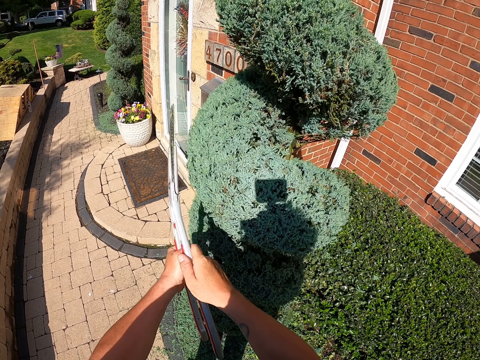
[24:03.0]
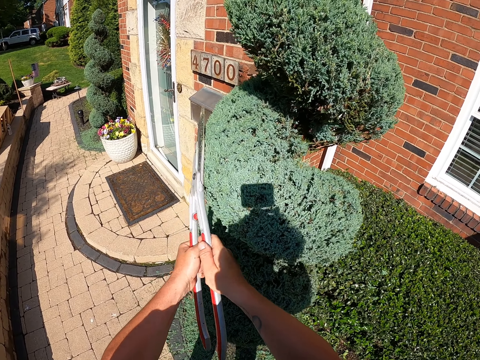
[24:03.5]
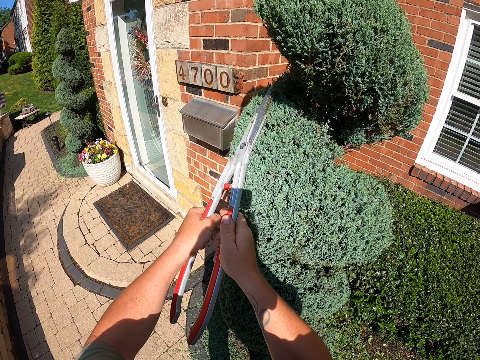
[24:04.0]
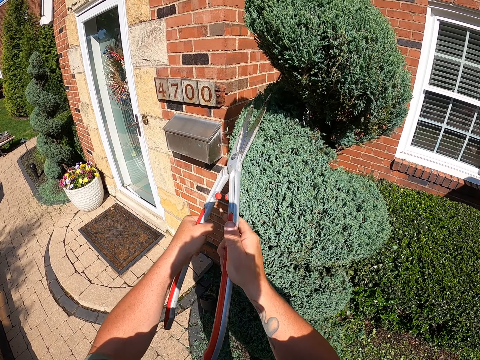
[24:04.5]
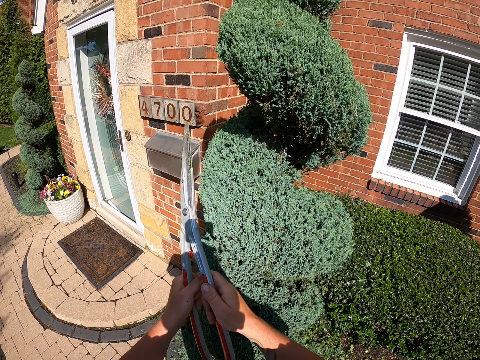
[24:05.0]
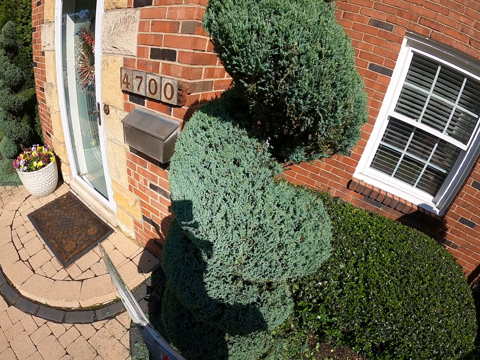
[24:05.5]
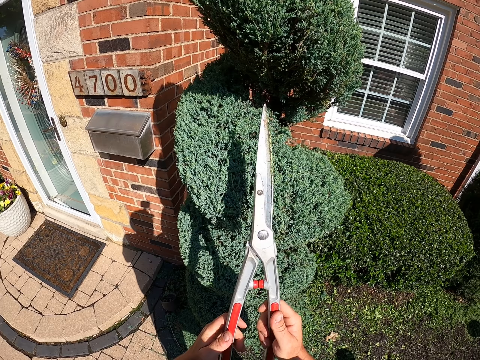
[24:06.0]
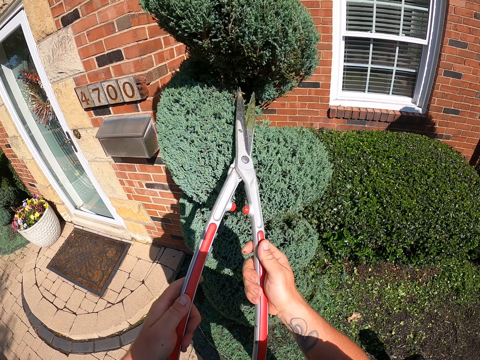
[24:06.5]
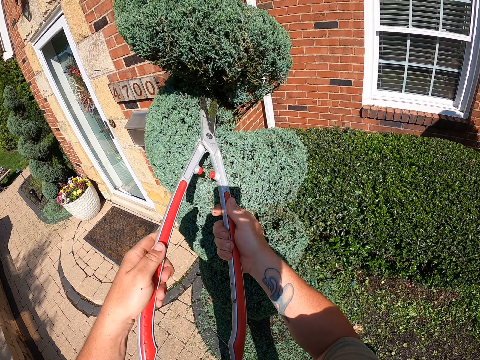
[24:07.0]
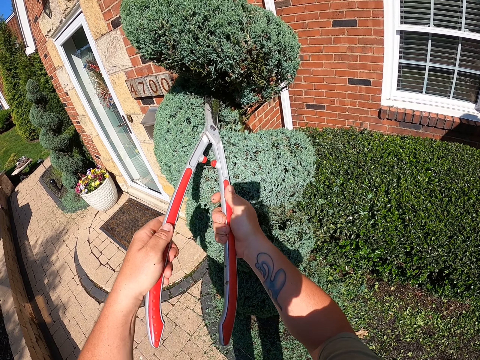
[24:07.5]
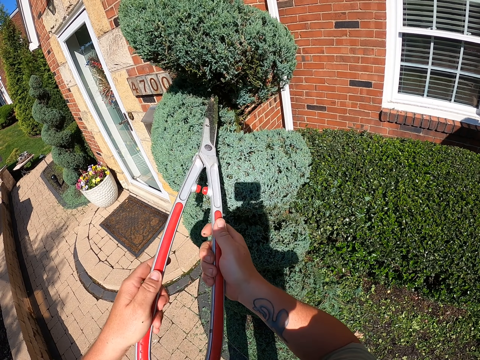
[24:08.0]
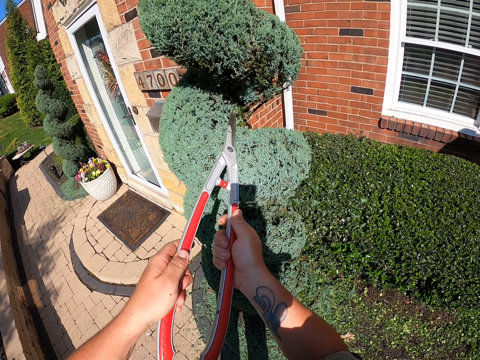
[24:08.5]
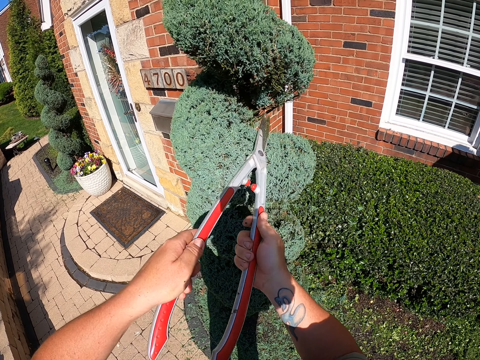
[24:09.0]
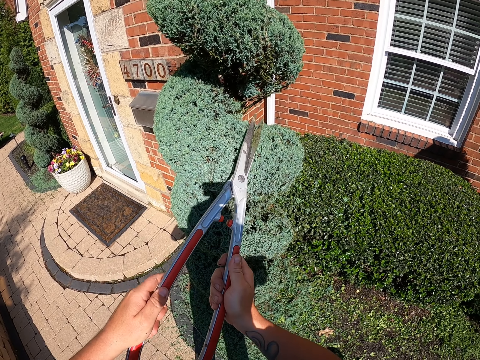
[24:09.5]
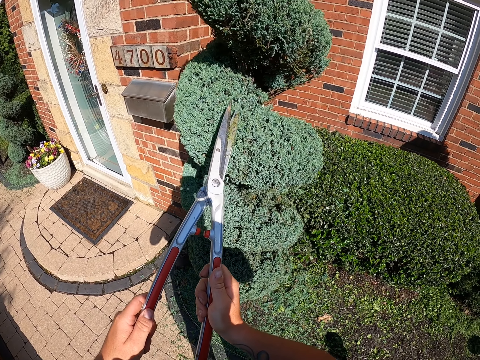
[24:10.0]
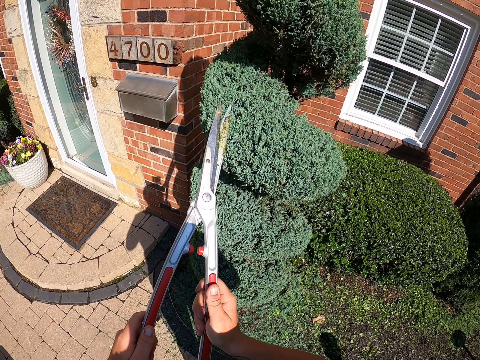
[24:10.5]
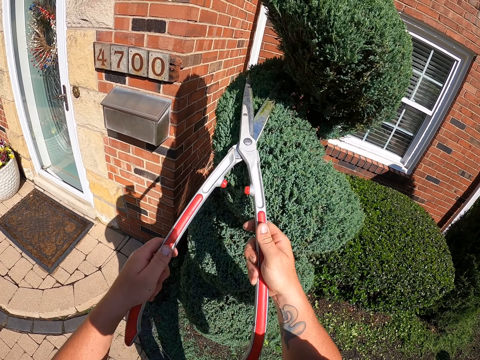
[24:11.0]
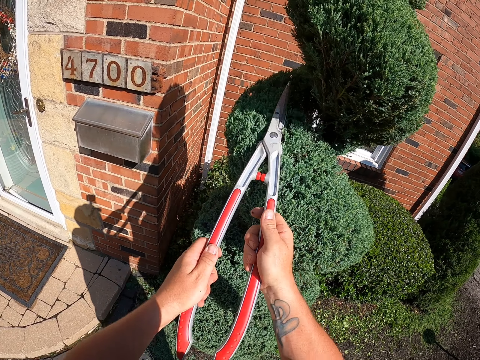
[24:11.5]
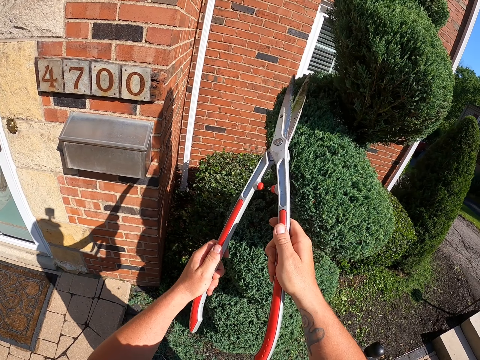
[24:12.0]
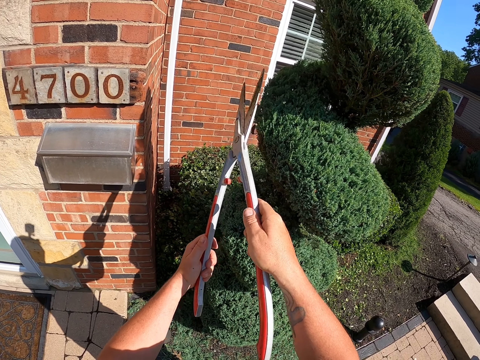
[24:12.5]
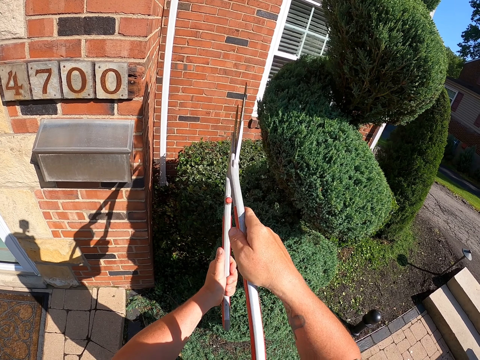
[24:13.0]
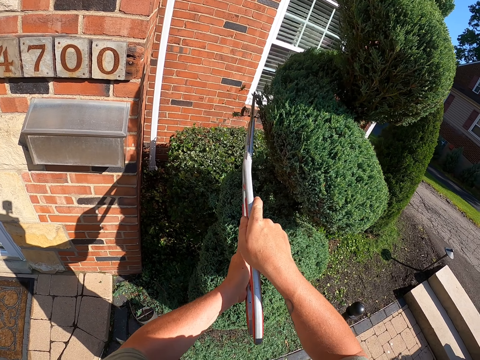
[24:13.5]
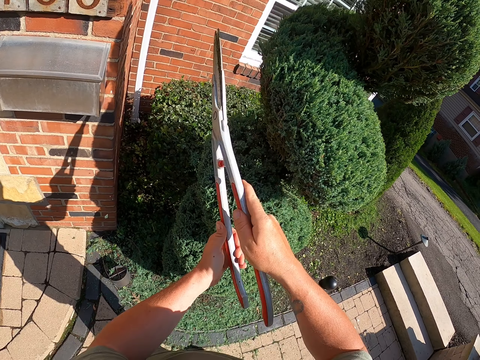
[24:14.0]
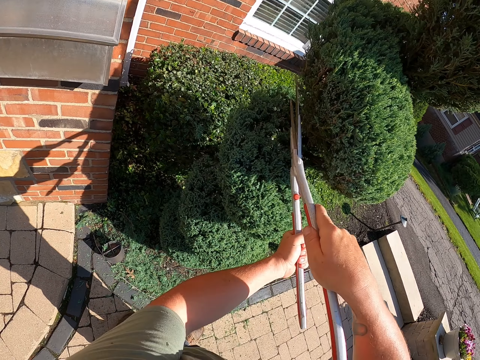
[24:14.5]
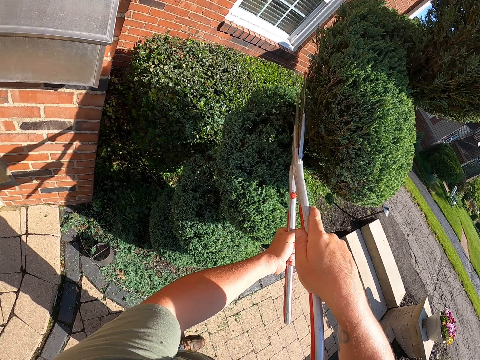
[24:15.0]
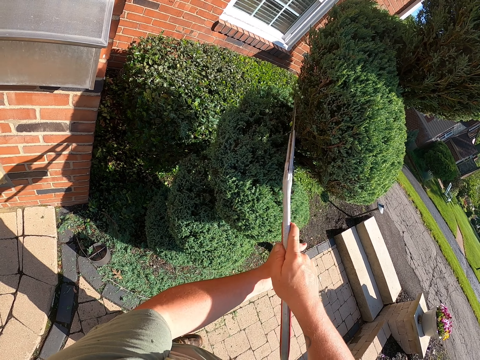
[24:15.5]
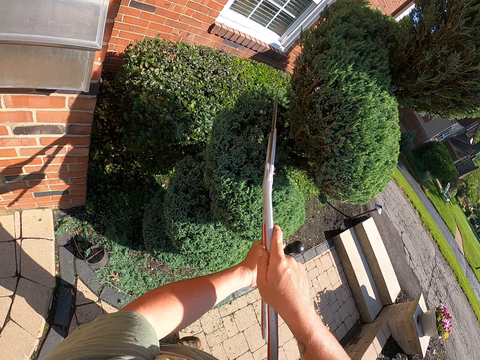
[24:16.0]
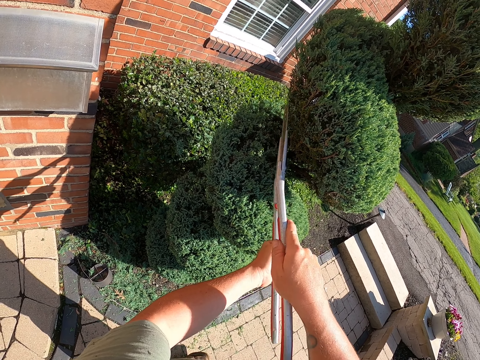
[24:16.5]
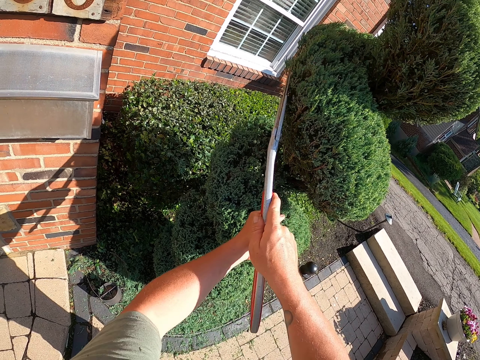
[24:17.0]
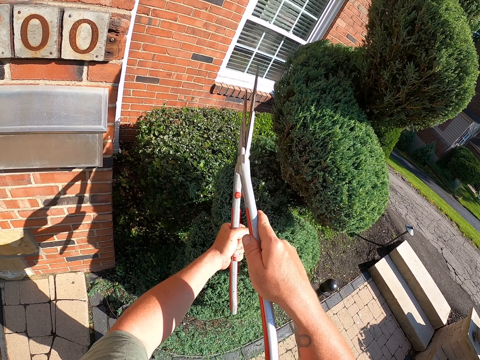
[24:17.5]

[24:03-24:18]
The camera wearer moves the garden shear. They lift the garden shear. They trim the tree with the garden shear. They move the garden shear. They trim the tree with the garden shear. They move the garden shear. They trim the tree with the garden shear.

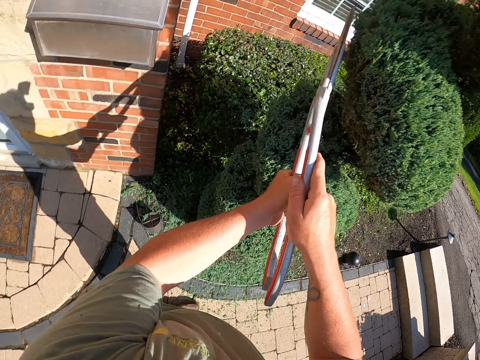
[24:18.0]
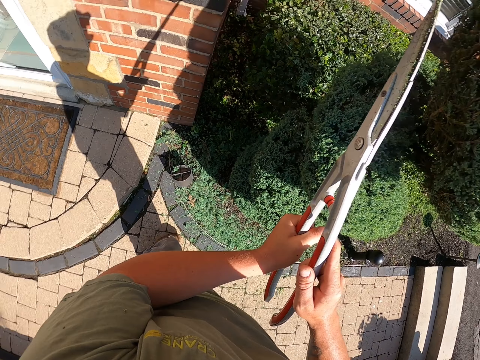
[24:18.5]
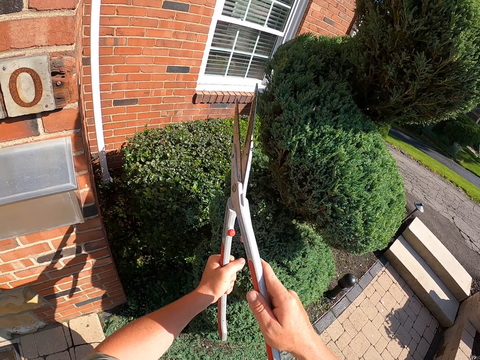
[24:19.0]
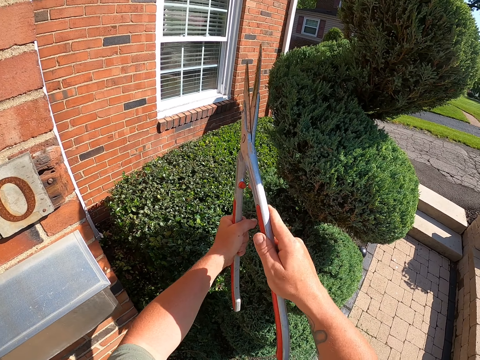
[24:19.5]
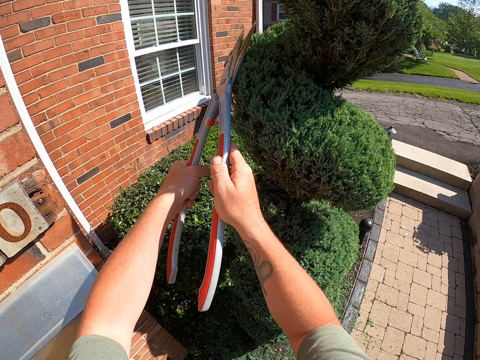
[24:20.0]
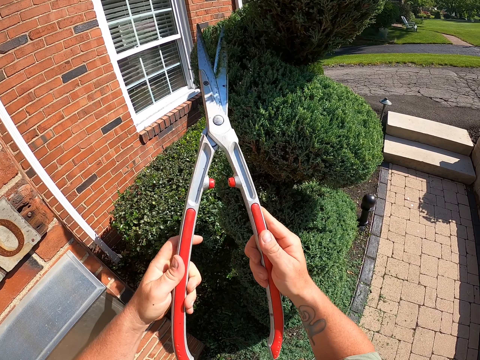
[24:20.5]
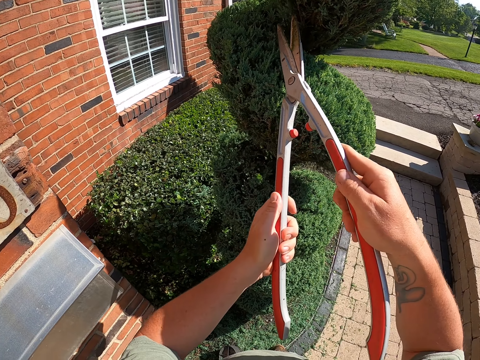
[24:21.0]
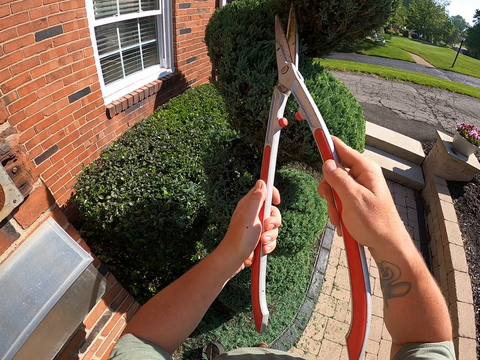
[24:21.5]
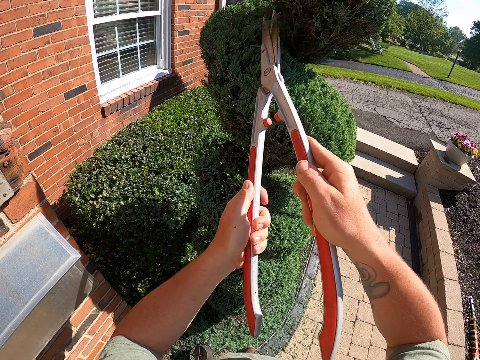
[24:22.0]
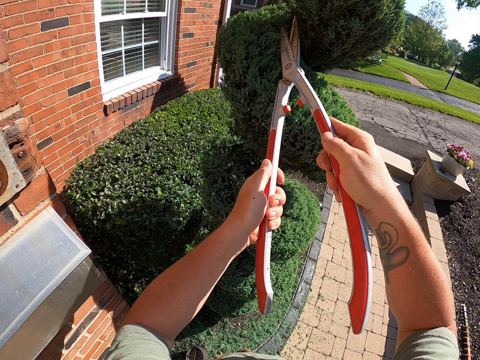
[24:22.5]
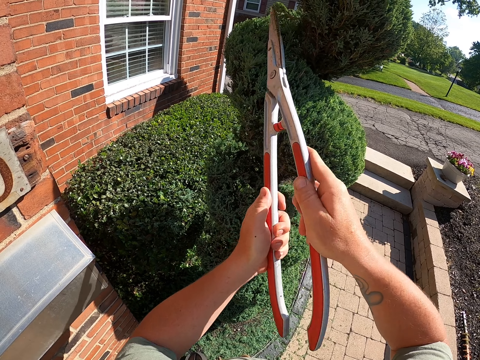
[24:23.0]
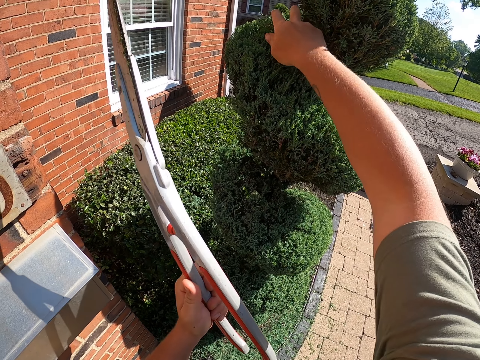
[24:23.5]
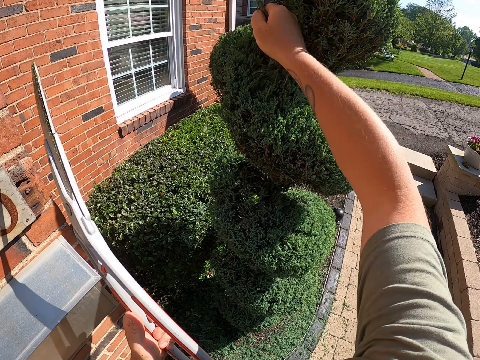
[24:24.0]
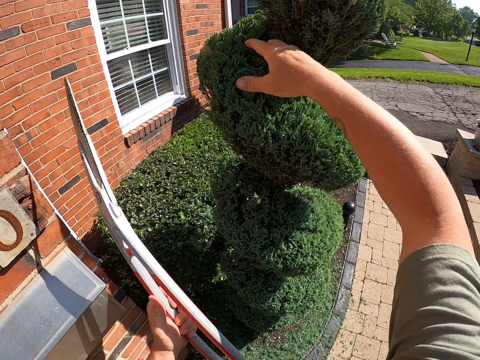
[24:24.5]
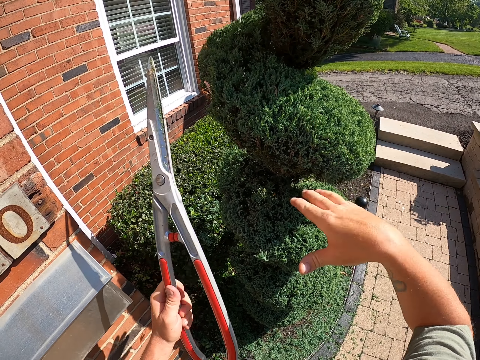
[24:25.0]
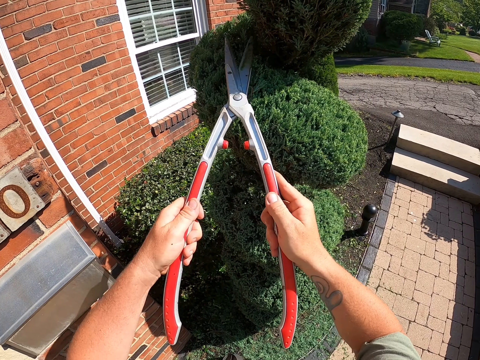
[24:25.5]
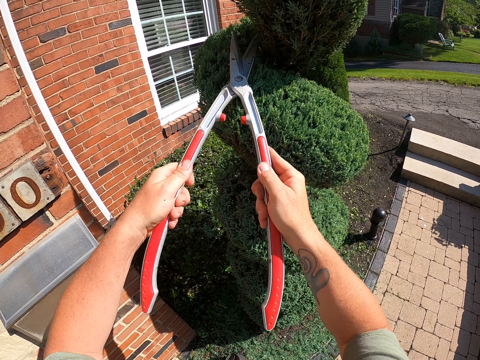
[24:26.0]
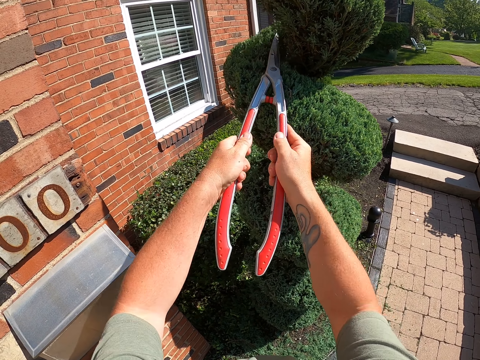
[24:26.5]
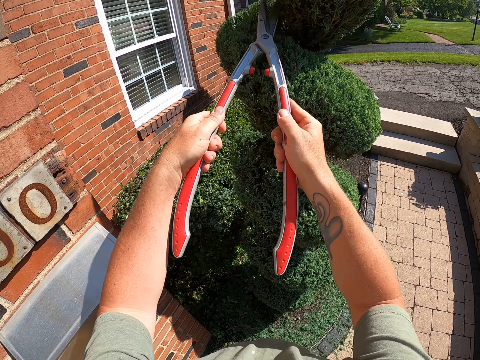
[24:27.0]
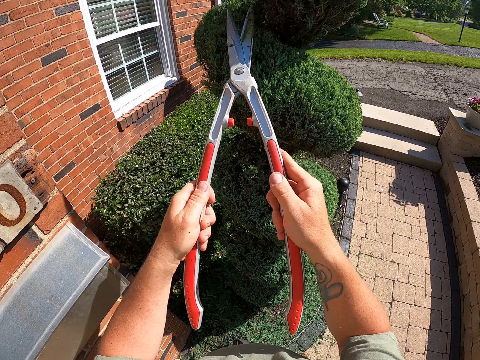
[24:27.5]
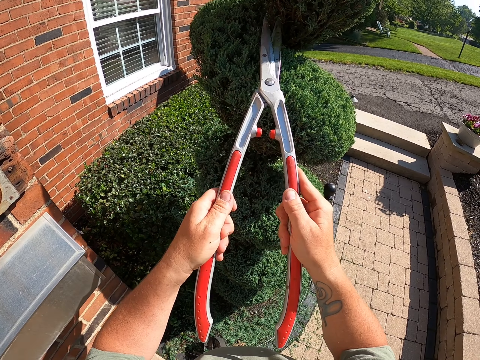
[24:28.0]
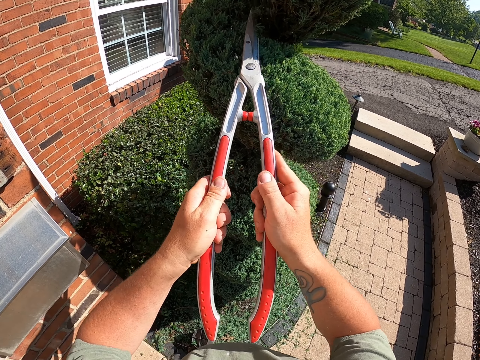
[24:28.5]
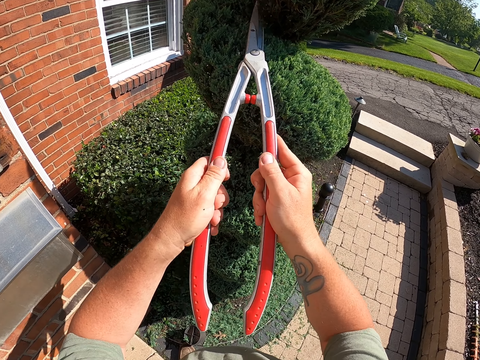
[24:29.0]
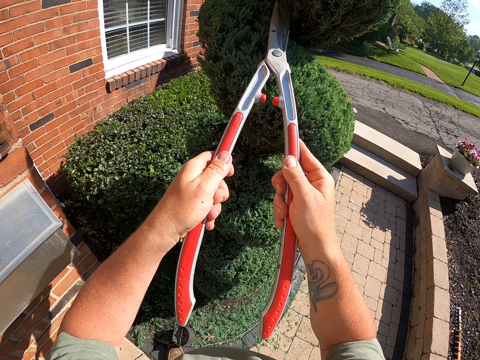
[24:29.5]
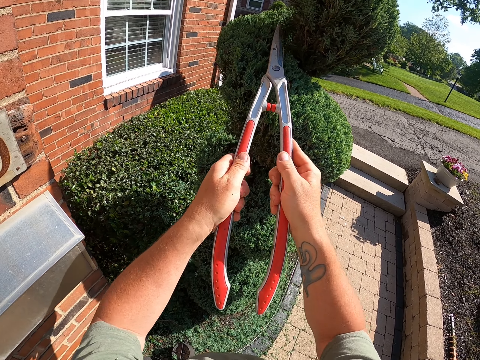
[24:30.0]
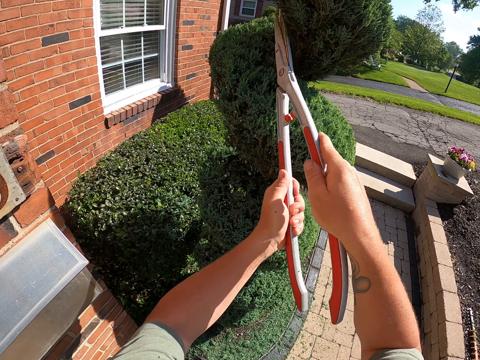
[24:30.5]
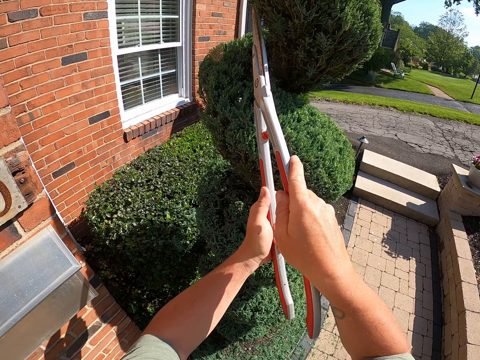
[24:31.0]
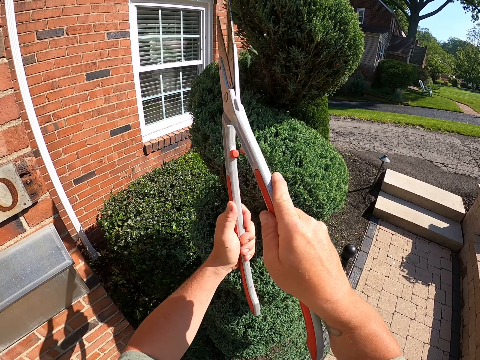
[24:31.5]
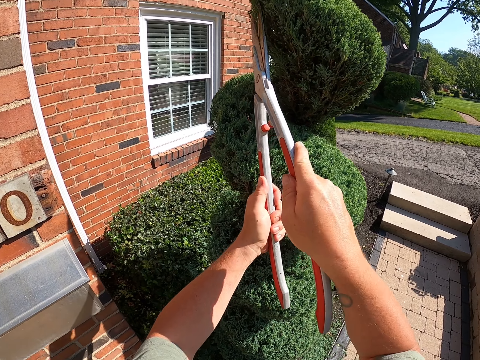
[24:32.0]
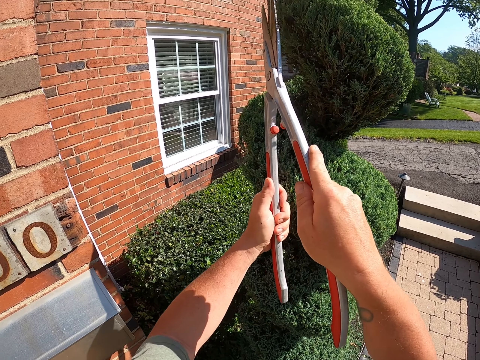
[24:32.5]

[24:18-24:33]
The camera wearer lifts the garden shear. They trim the tree with the garden shear. They lift the right hand. They pull the leaves from the tree. They drop the leaves. They pull the leaves from the tree. They drop the leaves. They lift the garden shear. They trim the tree with the garden shear.
